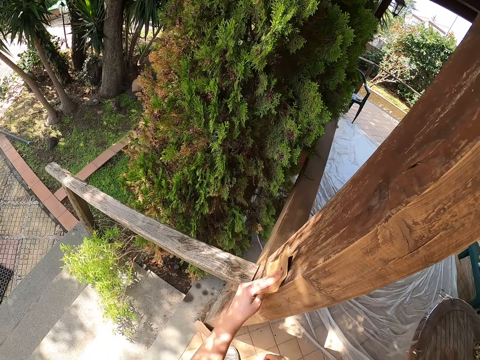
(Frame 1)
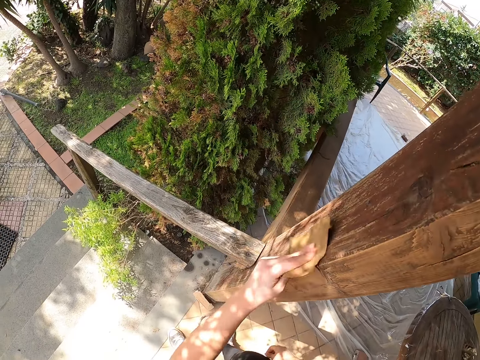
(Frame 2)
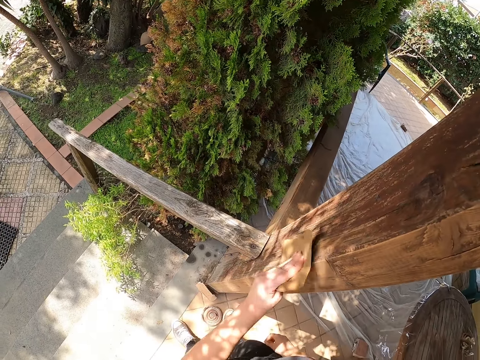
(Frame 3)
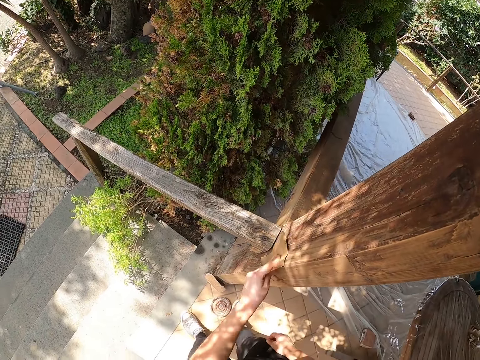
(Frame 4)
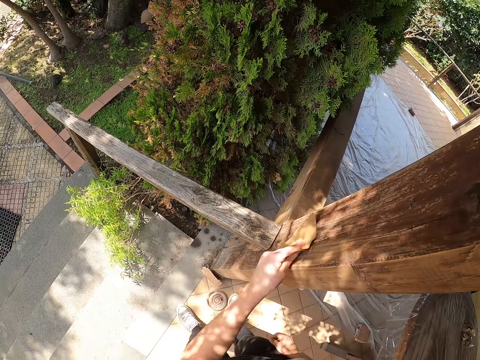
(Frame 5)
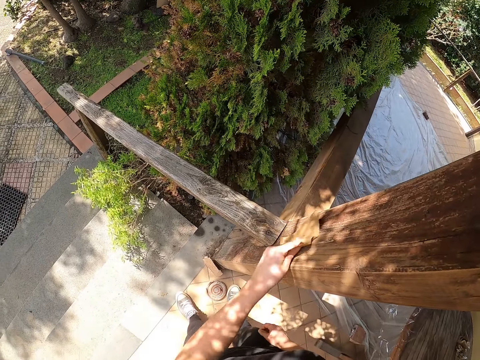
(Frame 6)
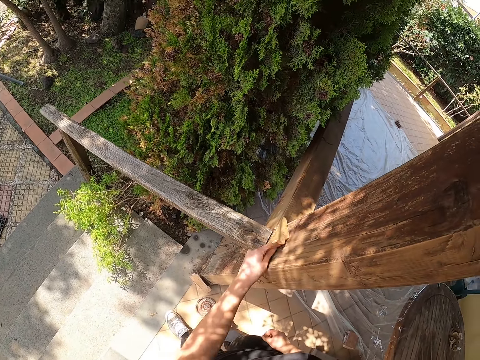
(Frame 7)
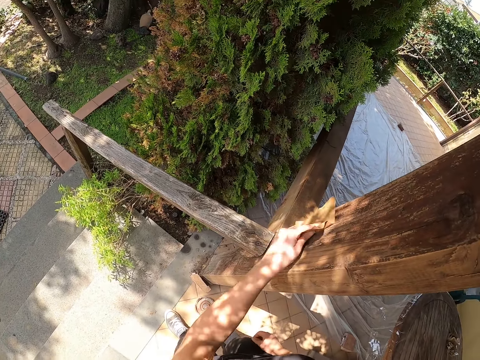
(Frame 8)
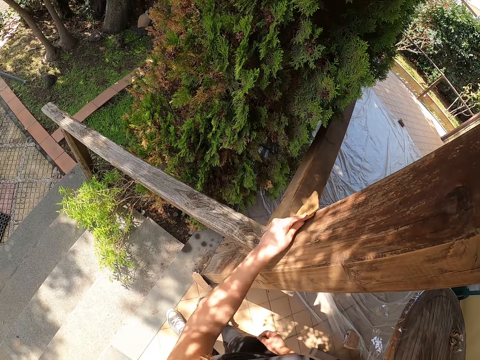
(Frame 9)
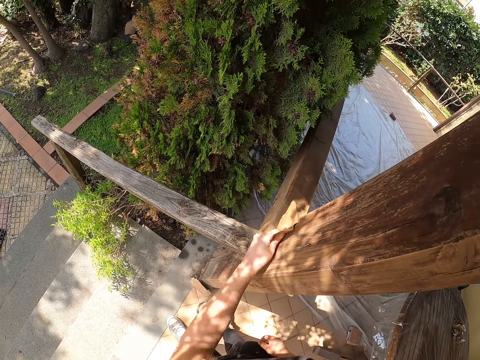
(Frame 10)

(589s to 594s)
The camera wearer scrubs wood with sandpaper in her left hand.

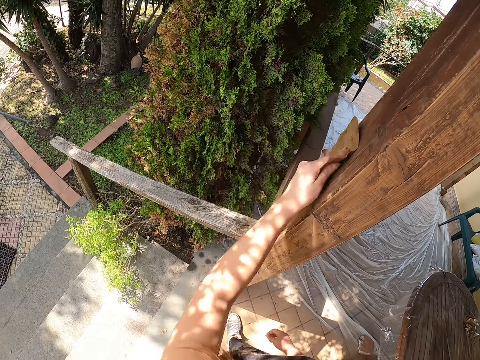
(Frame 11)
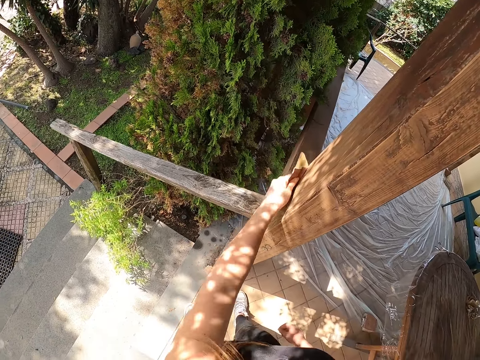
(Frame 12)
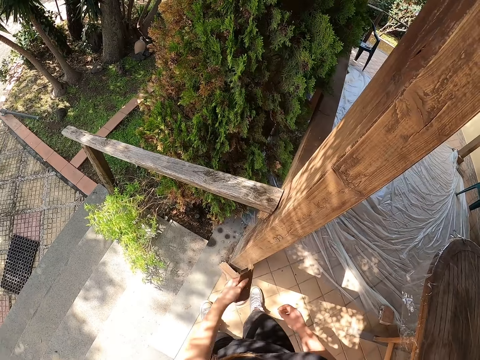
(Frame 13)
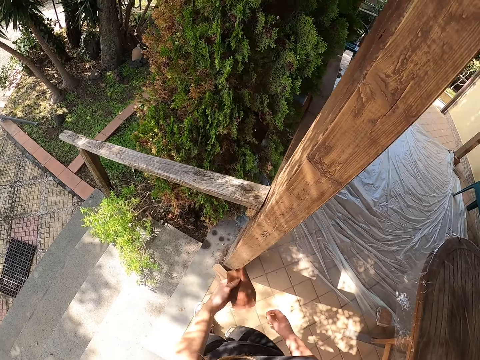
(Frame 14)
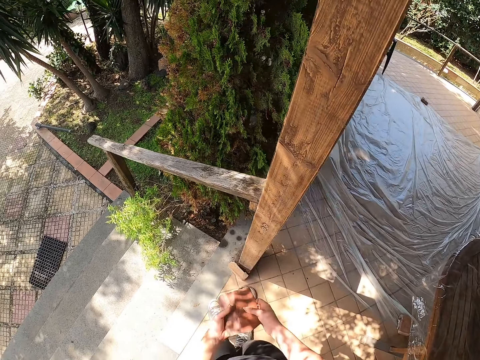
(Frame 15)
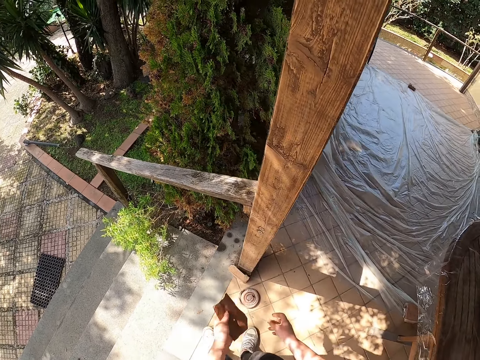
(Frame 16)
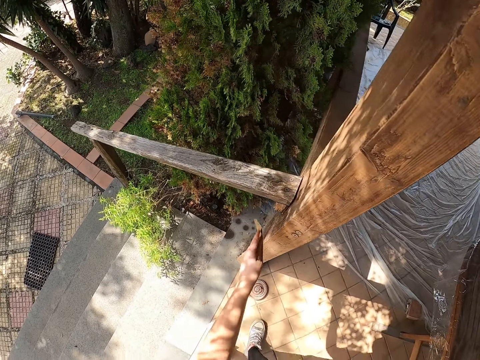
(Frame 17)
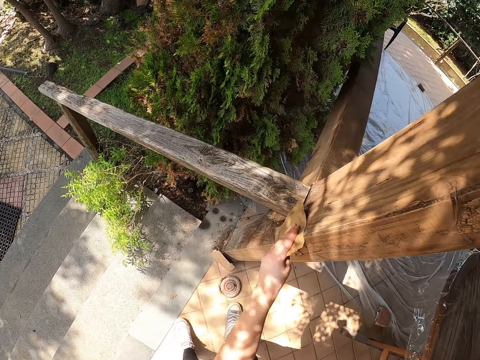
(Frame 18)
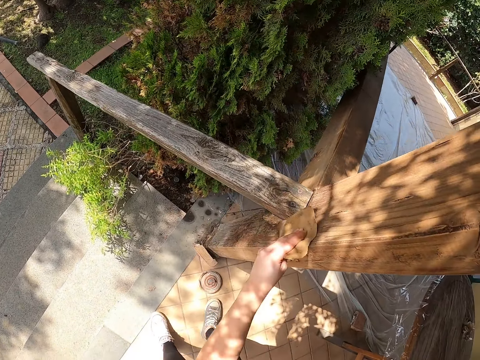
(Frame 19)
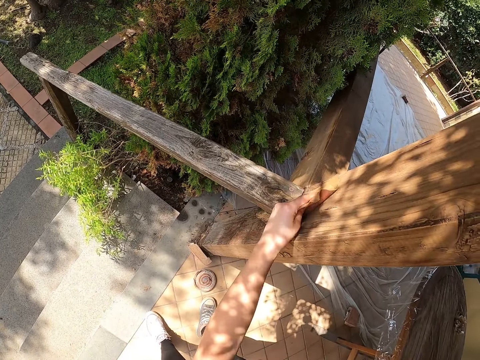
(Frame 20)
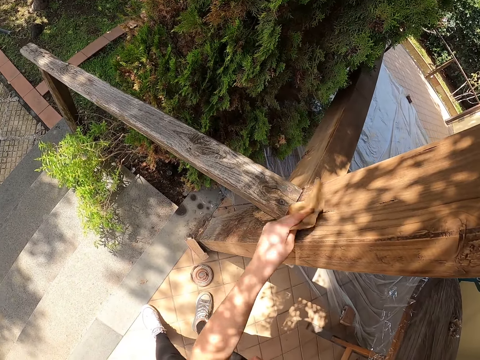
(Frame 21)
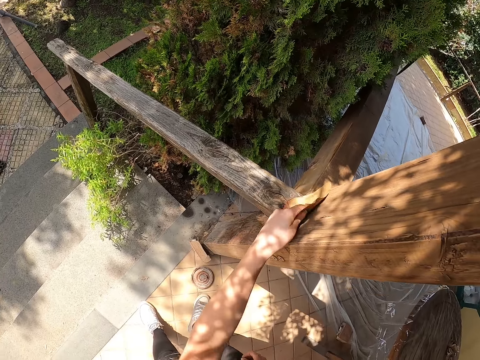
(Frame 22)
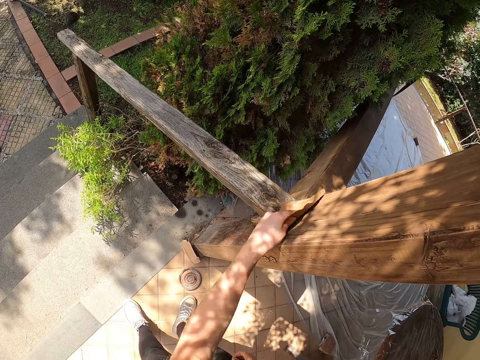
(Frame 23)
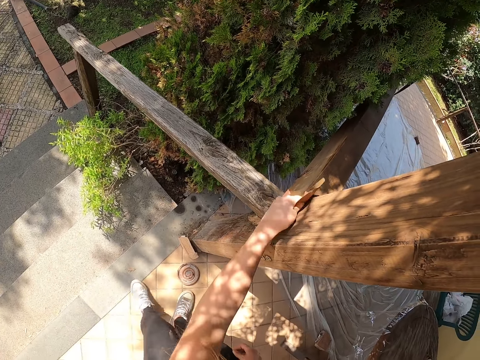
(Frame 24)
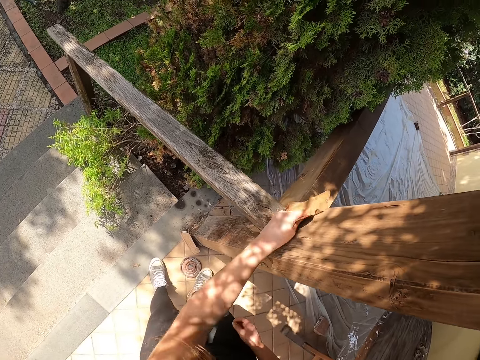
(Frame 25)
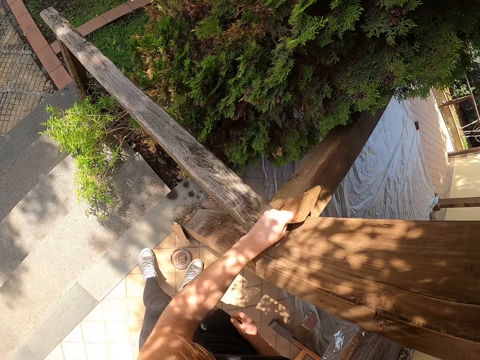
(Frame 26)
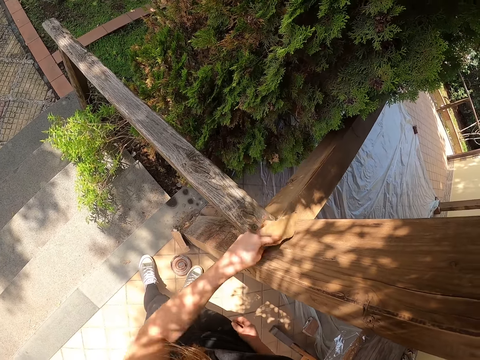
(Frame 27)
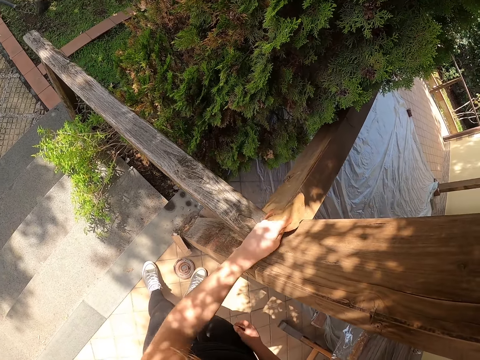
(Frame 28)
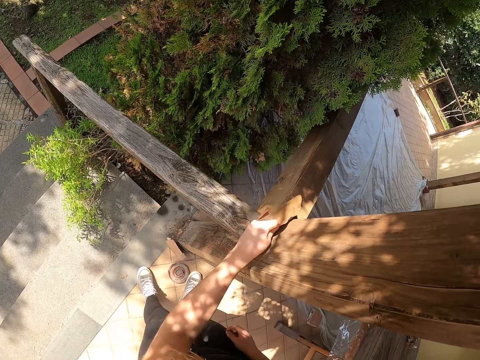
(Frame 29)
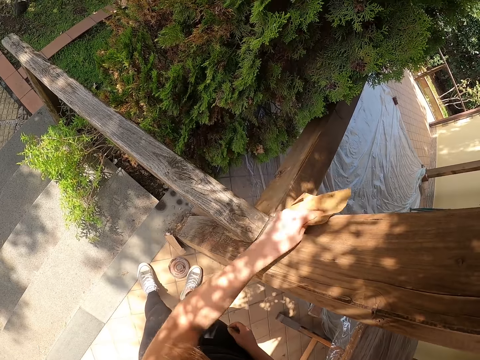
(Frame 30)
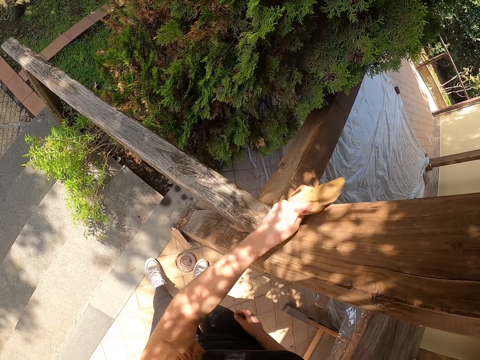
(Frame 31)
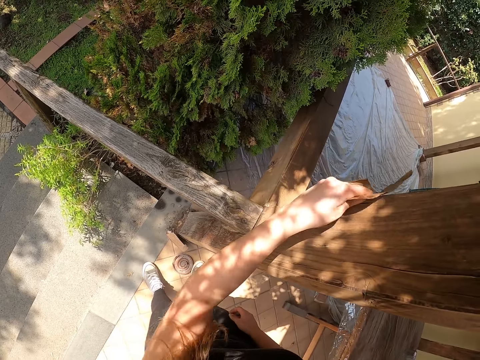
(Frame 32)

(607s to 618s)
The camera wearer looks at the sandpaper. She scrubs wood with the sandpaper in her left hand. She continues cleaning the wooden members with the sandpaper.

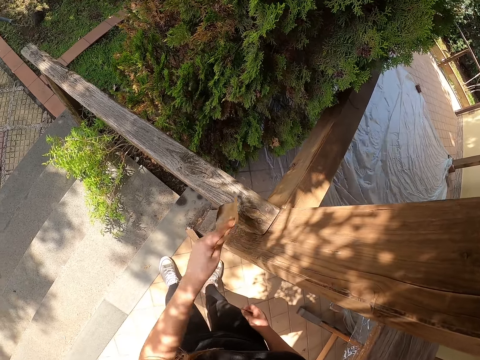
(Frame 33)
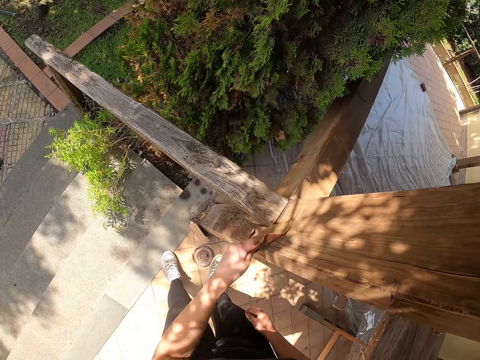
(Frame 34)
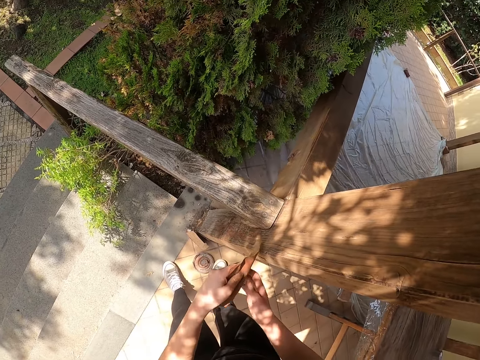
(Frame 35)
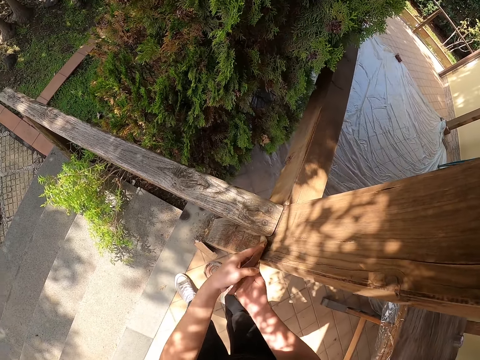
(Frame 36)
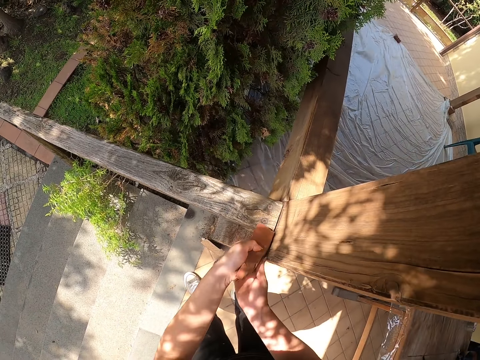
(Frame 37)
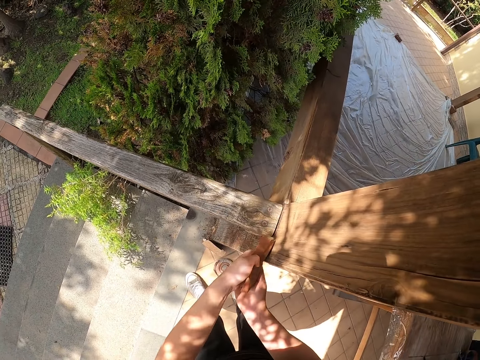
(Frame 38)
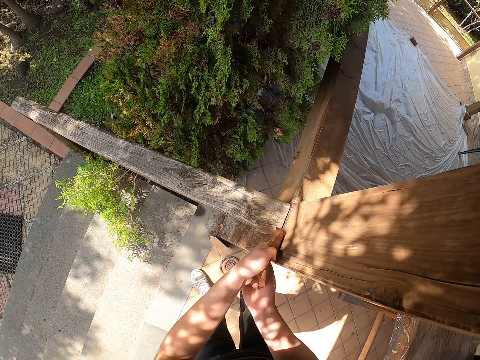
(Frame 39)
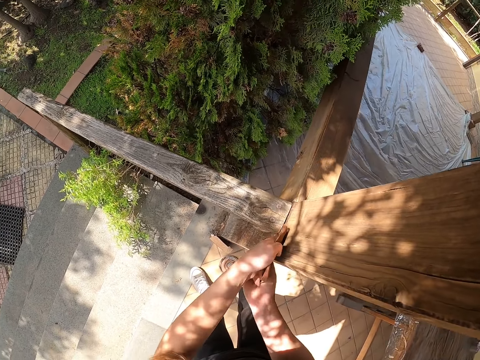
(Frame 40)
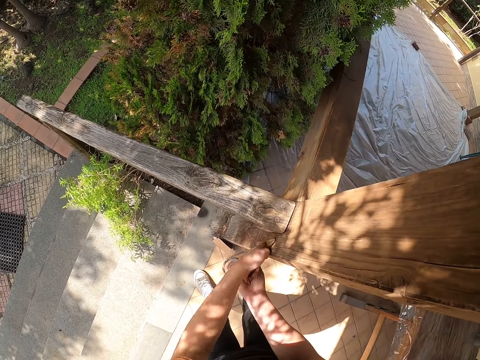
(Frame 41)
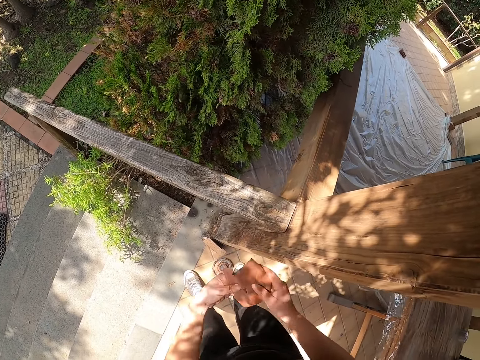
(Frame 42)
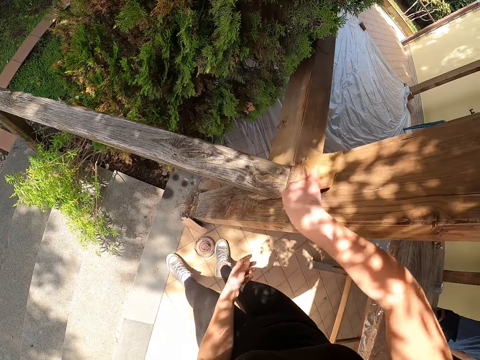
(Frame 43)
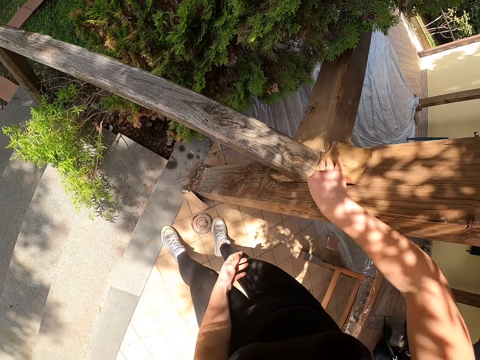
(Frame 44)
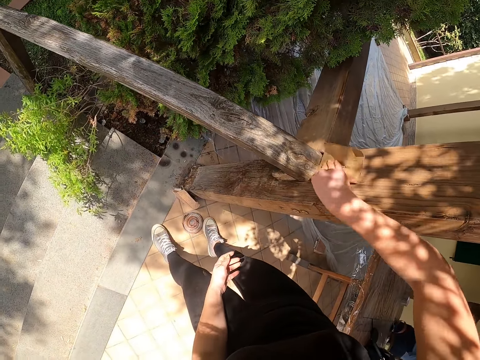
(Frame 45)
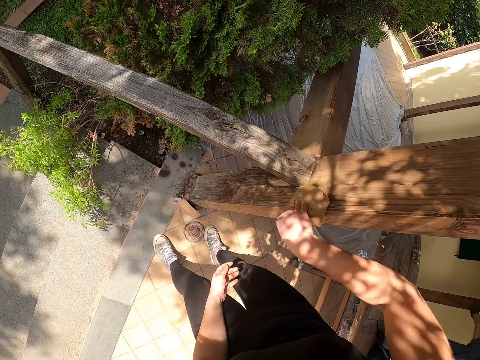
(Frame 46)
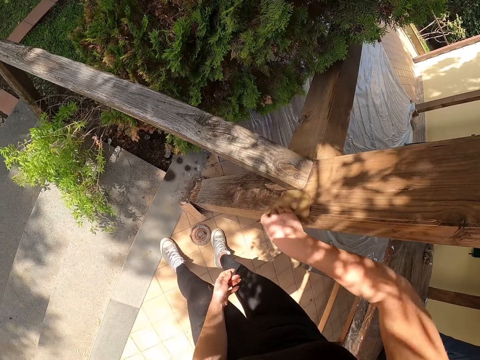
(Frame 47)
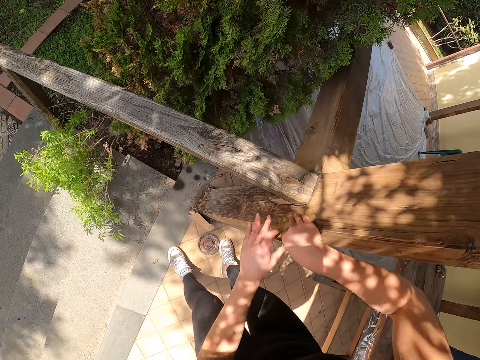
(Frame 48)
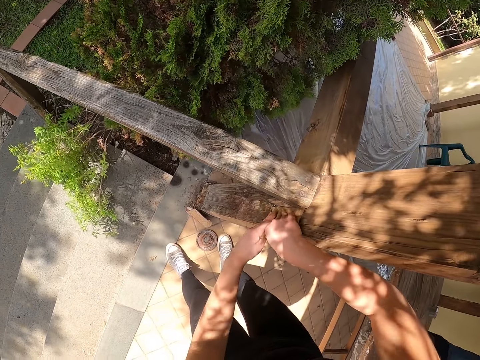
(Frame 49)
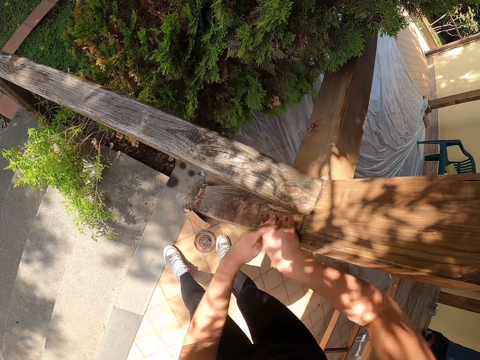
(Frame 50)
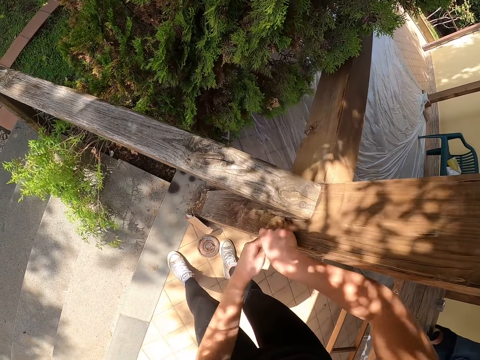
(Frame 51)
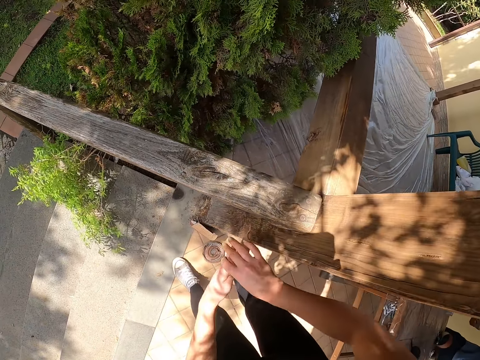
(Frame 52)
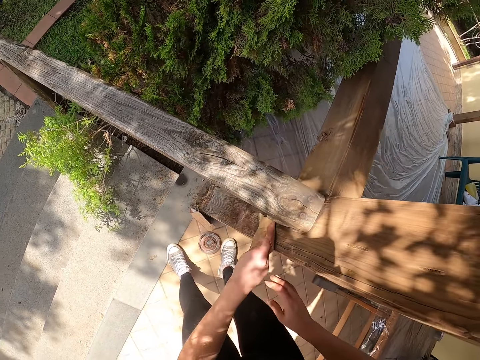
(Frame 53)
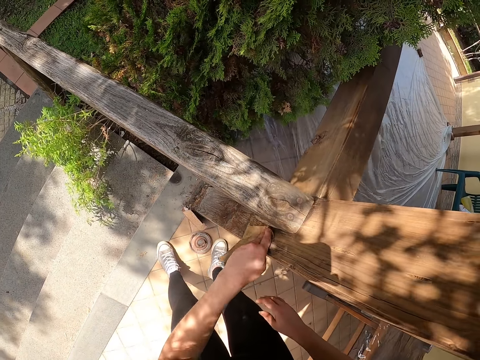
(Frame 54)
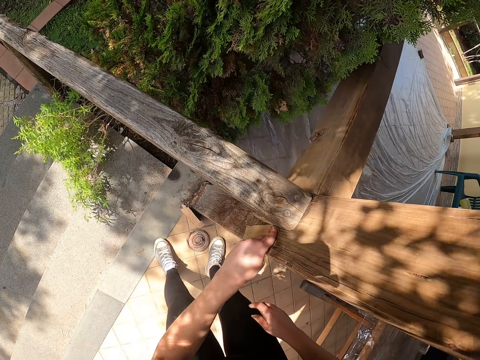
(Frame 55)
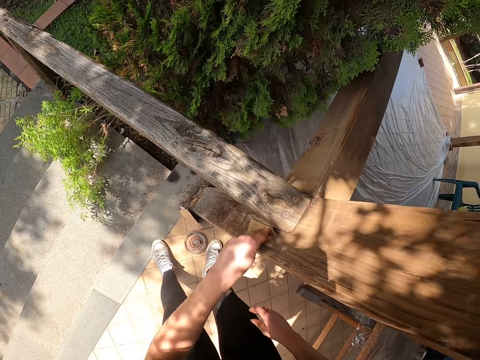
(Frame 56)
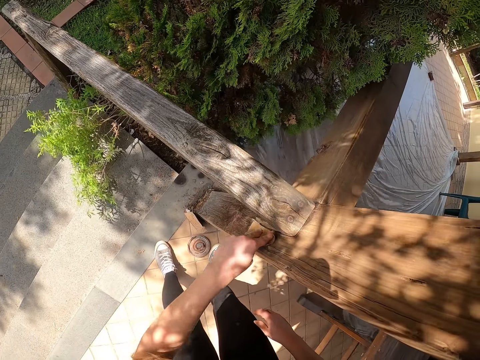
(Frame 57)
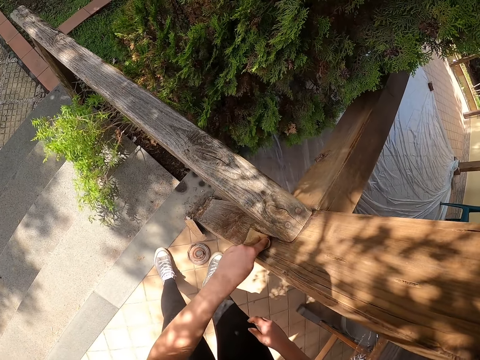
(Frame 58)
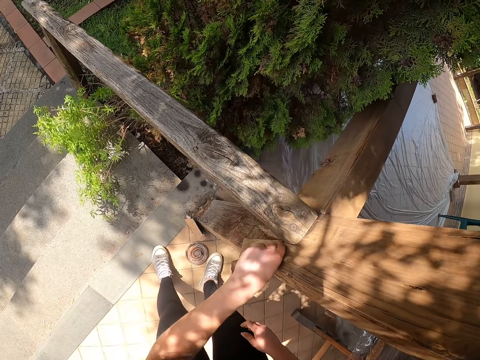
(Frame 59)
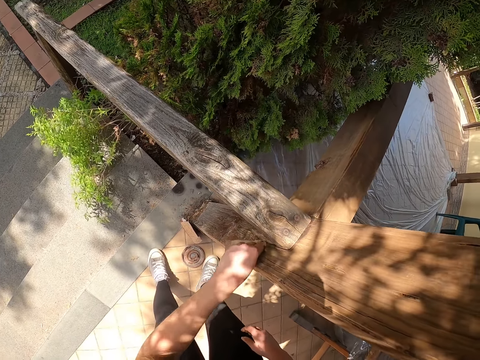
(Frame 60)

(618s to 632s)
The camera wearer scrubs wood with sandpaper in both hands. She scrubs the wood with the sandpaper in her right hand. She scrubs the wood with the sandpaper in both hands. She scrubs the wood with the sandpaper in her left hand.
